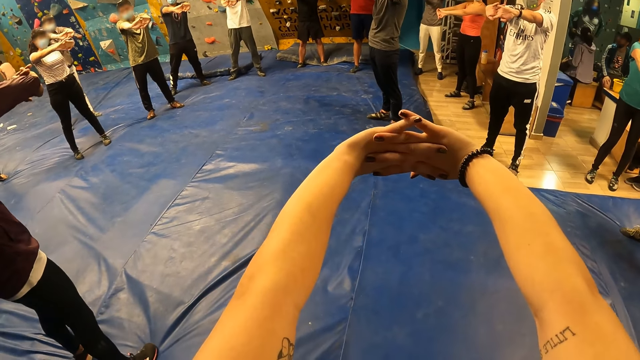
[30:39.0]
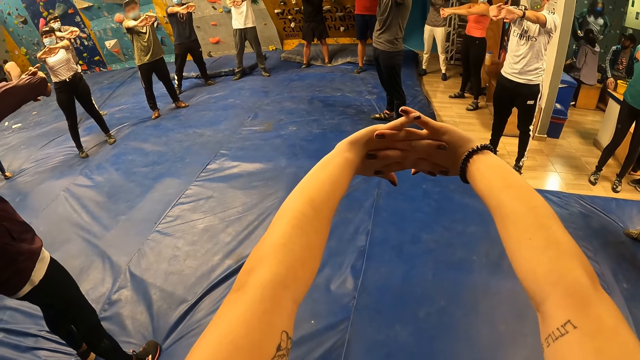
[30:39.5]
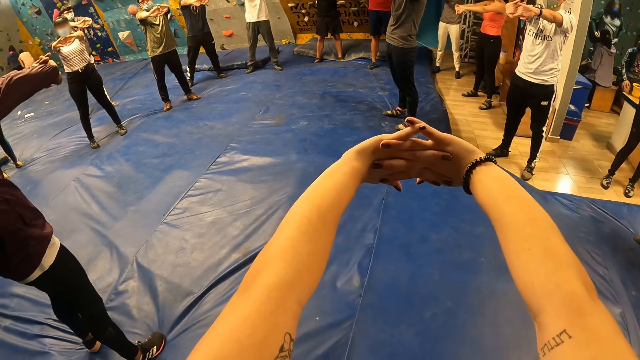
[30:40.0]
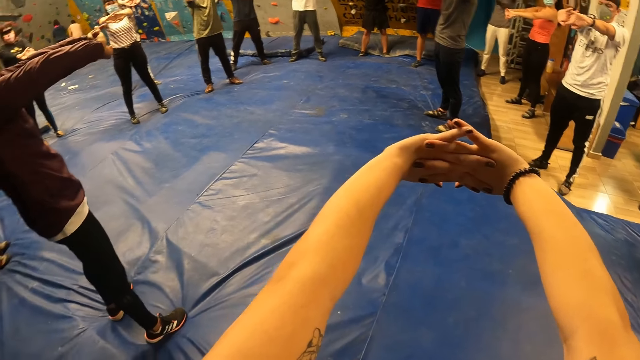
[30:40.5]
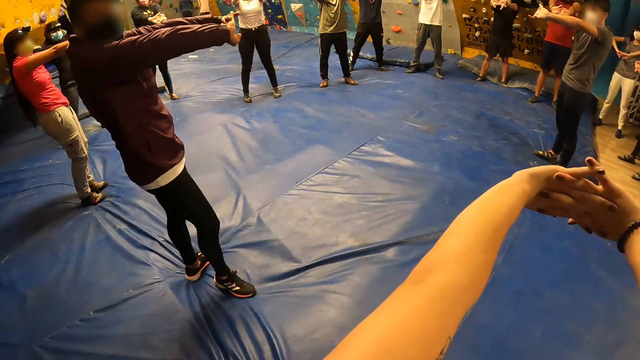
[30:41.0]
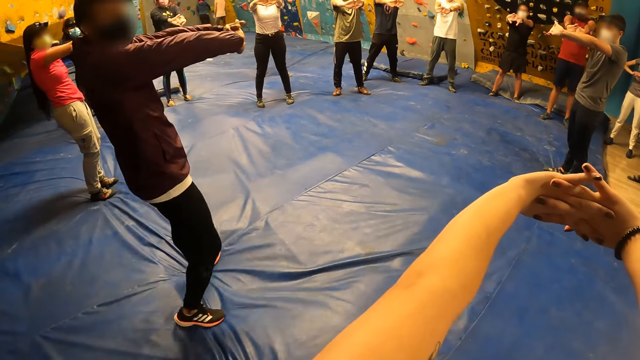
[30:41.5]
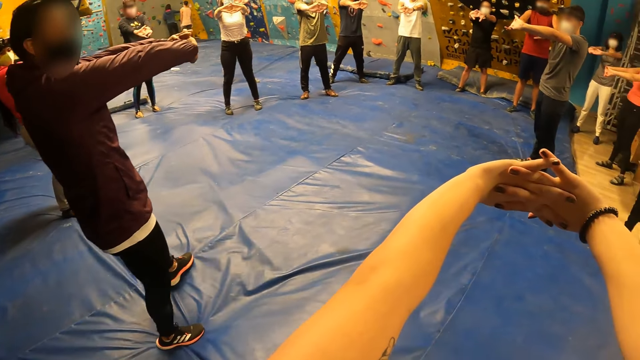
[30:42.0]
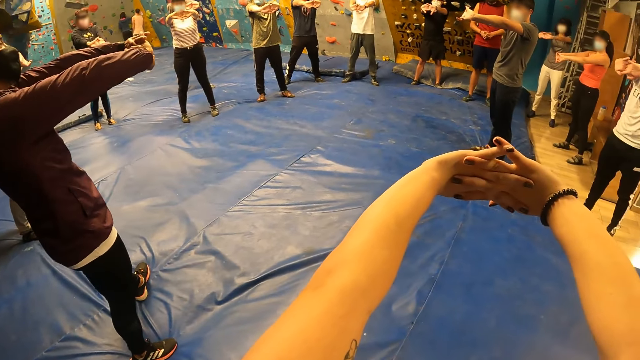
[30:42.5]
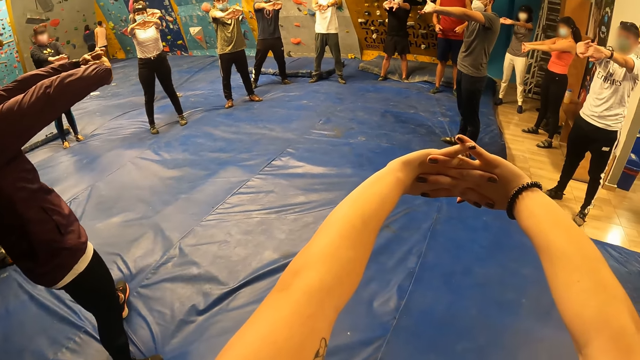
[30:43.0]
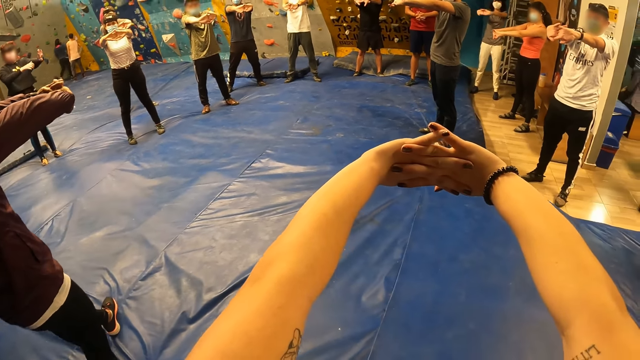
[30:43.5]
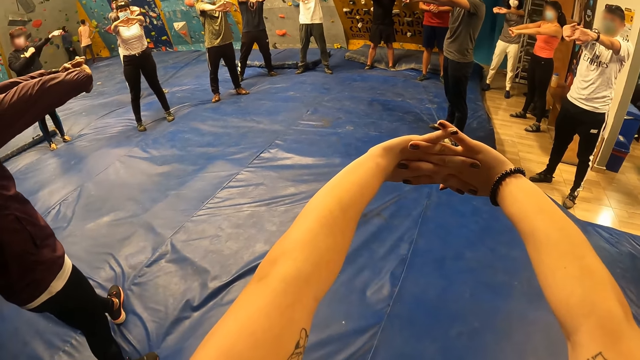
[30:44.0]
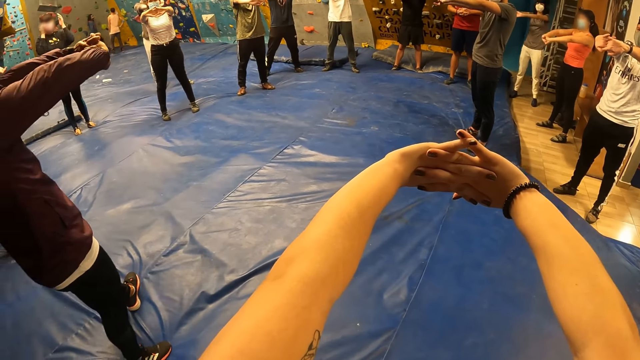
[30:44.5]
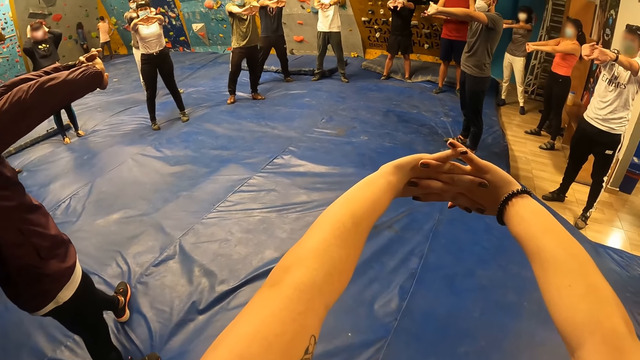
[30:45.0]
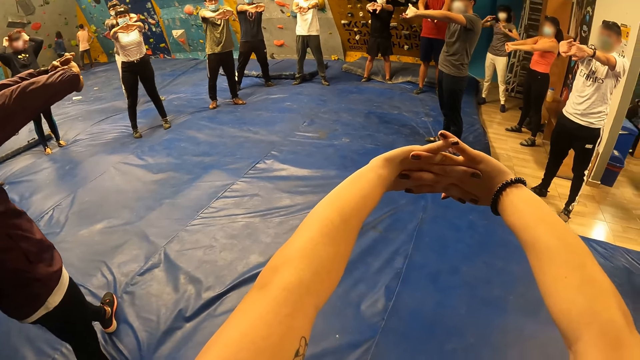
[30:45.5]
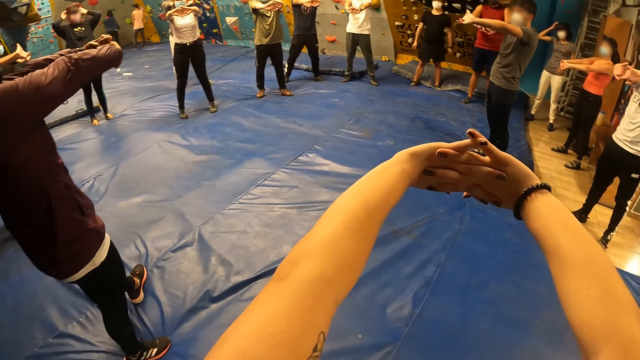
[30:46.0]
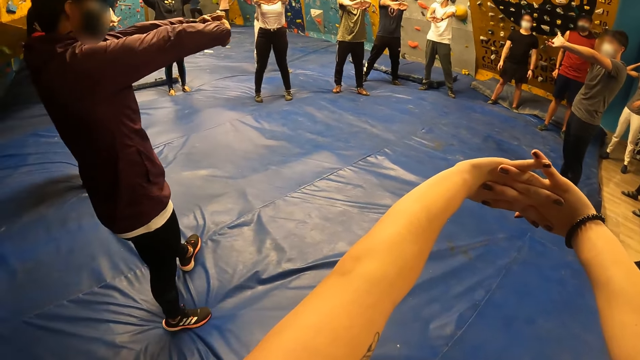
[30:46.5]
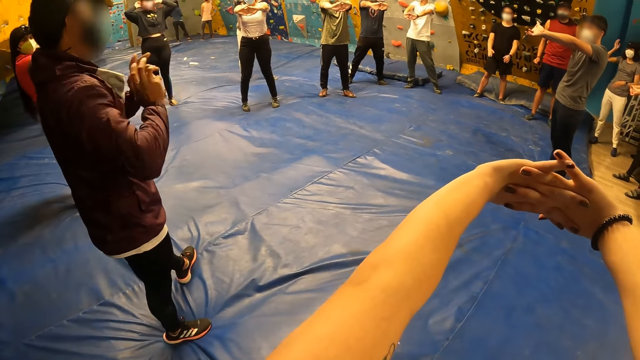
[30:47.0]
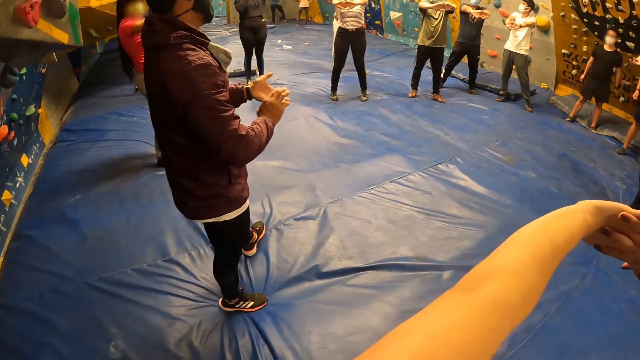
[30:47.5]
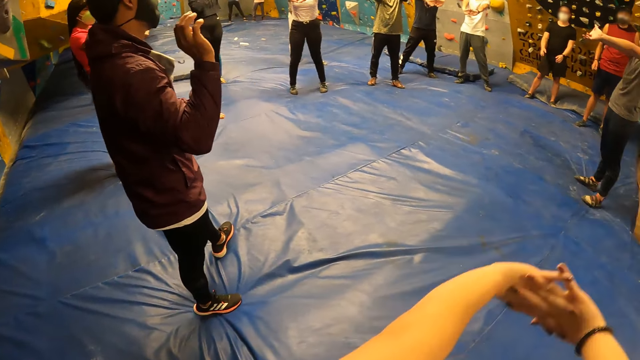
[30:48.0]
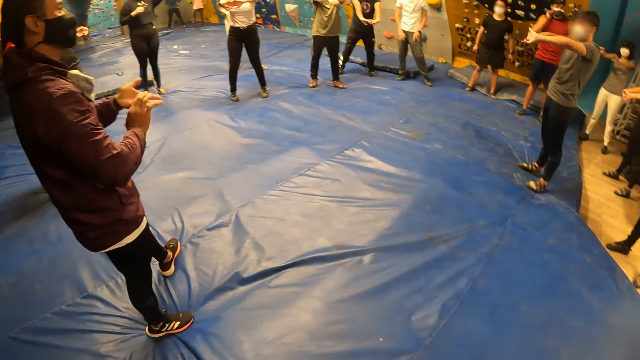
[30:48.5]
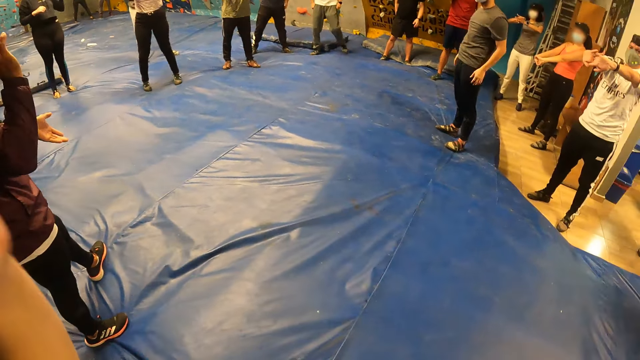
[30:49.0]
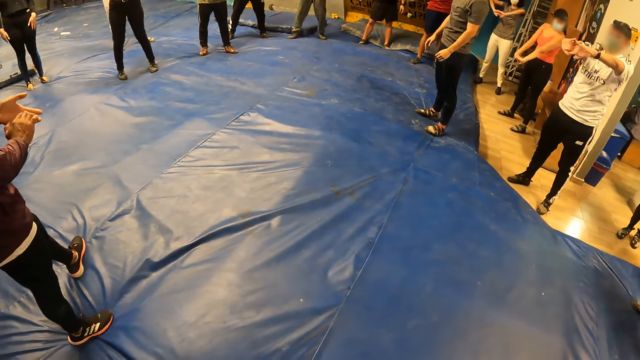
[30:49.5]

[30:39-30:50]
The trainer taps his left hand with his right hand.

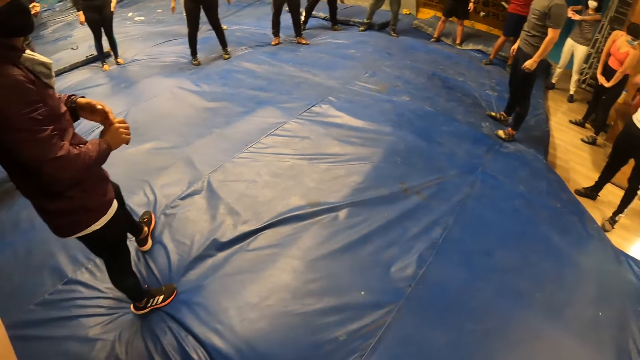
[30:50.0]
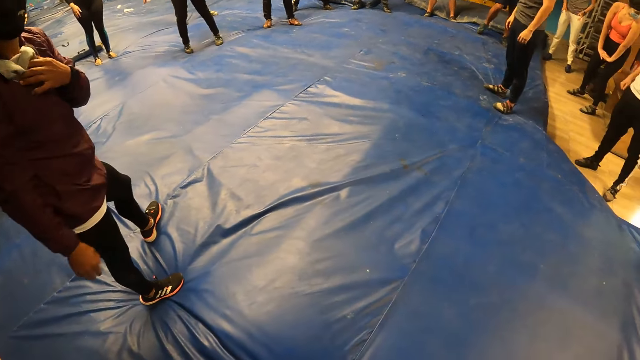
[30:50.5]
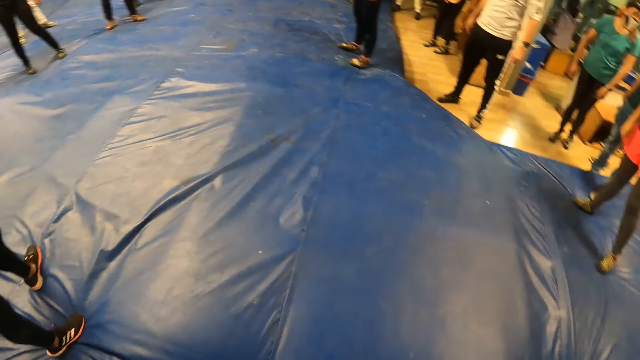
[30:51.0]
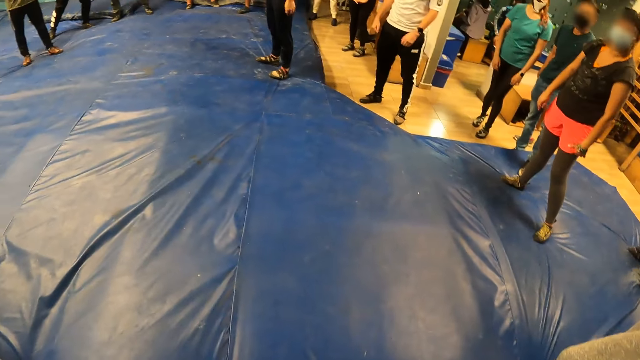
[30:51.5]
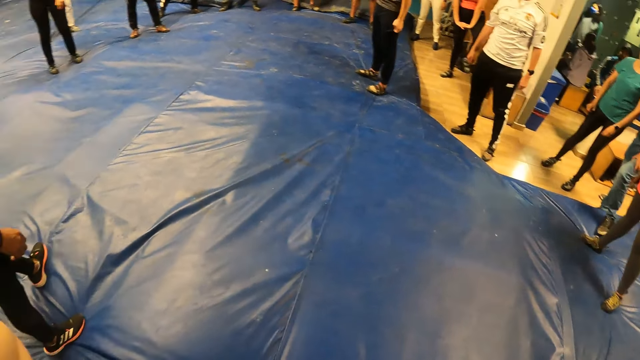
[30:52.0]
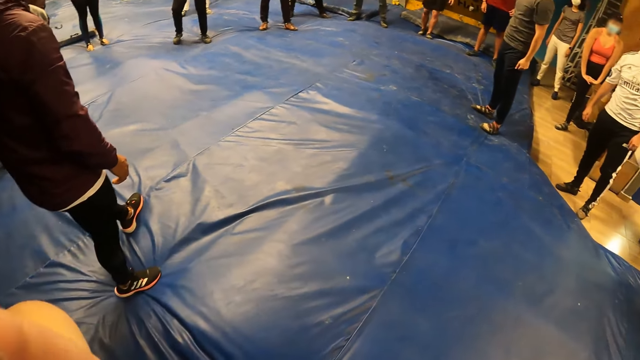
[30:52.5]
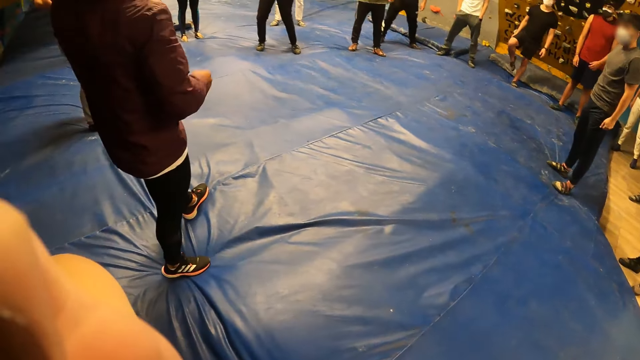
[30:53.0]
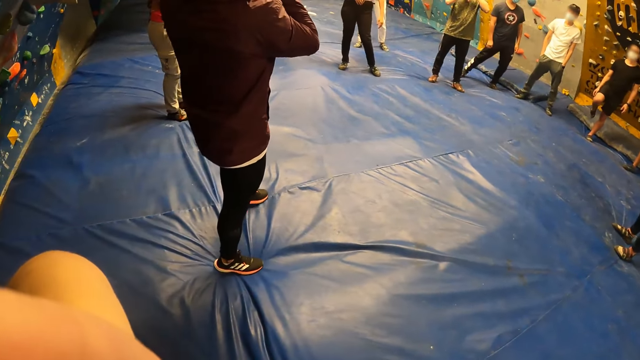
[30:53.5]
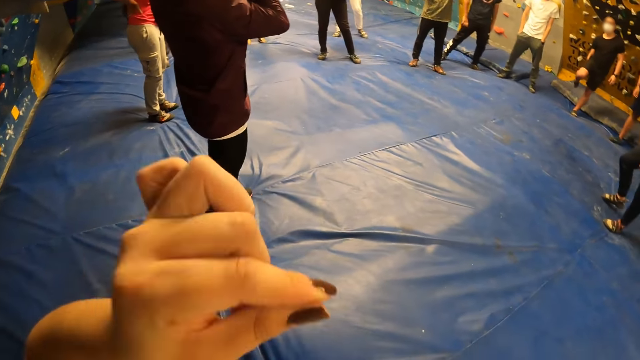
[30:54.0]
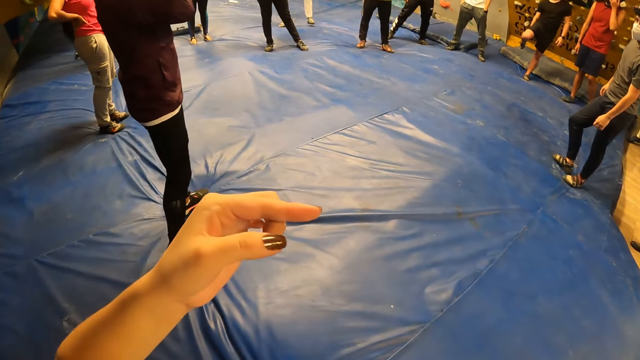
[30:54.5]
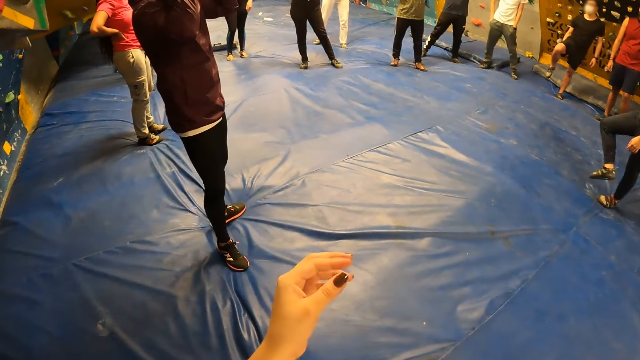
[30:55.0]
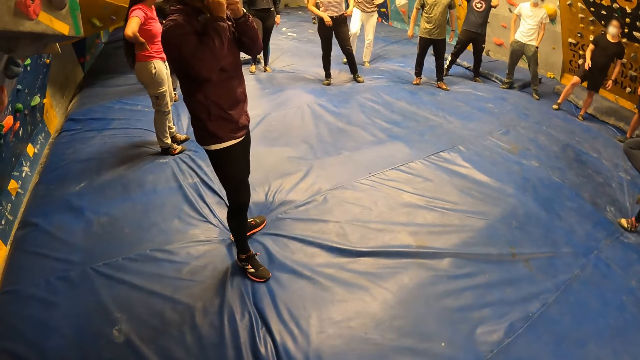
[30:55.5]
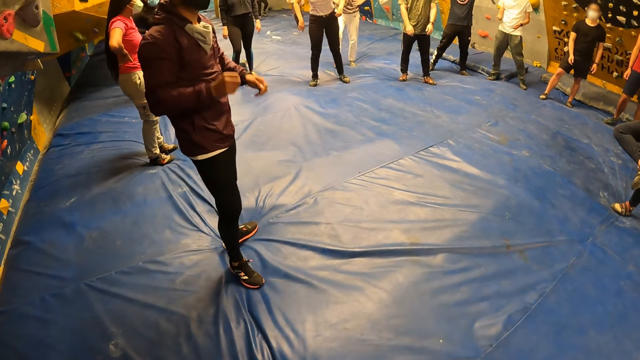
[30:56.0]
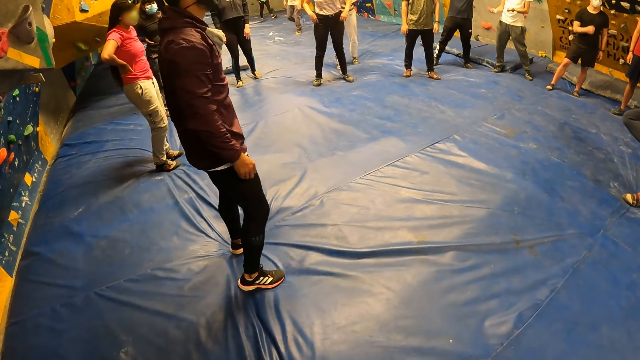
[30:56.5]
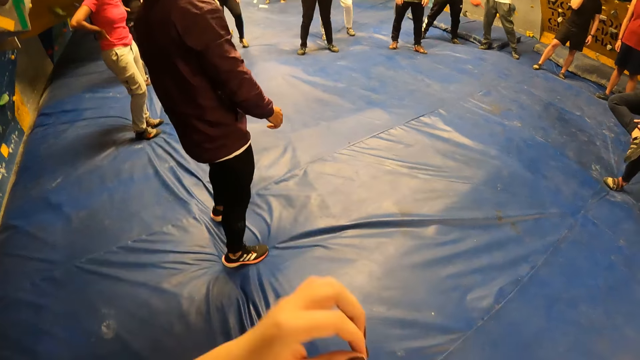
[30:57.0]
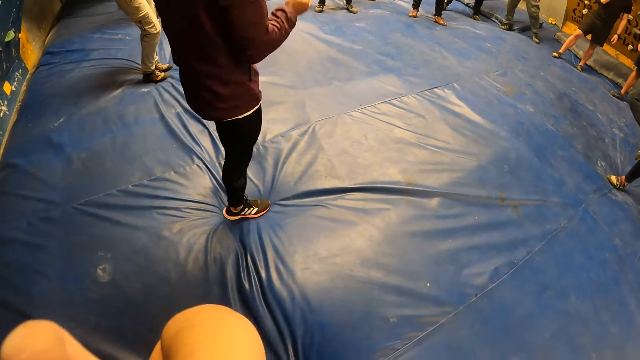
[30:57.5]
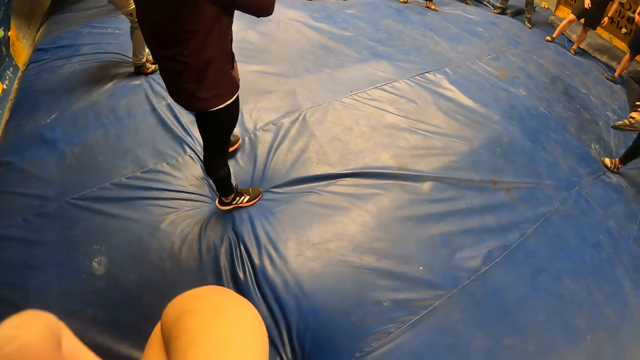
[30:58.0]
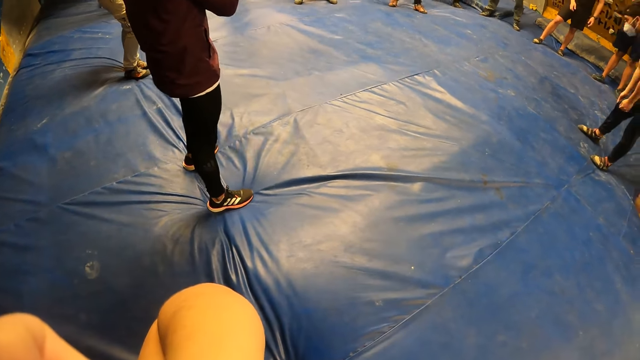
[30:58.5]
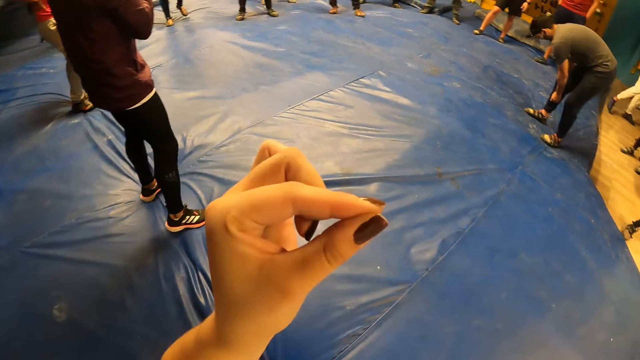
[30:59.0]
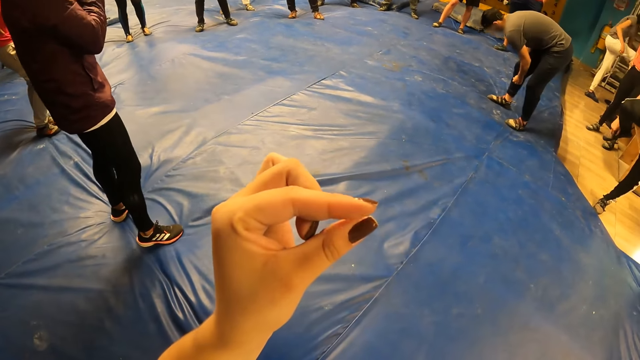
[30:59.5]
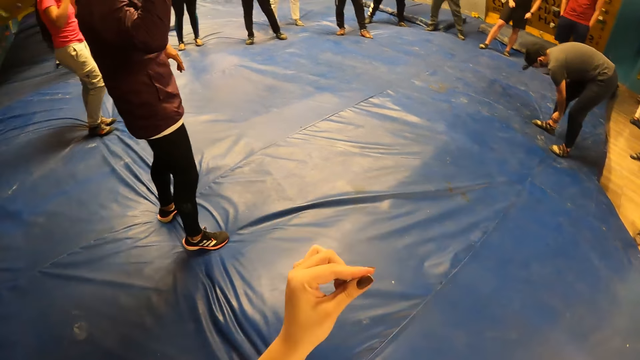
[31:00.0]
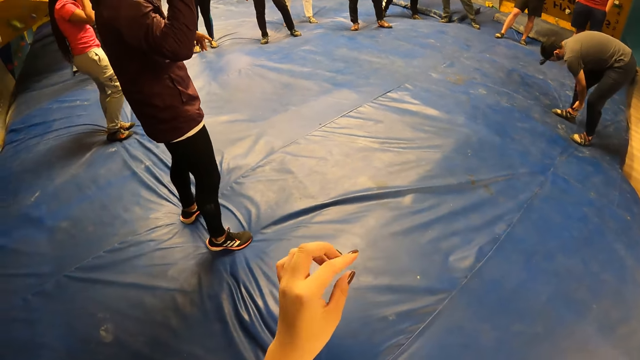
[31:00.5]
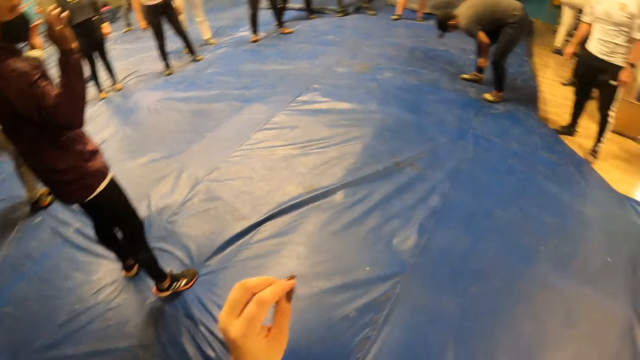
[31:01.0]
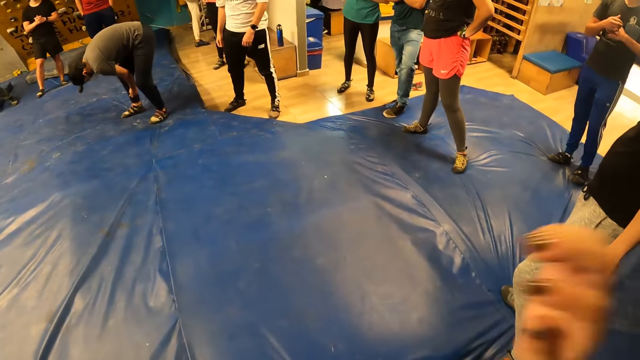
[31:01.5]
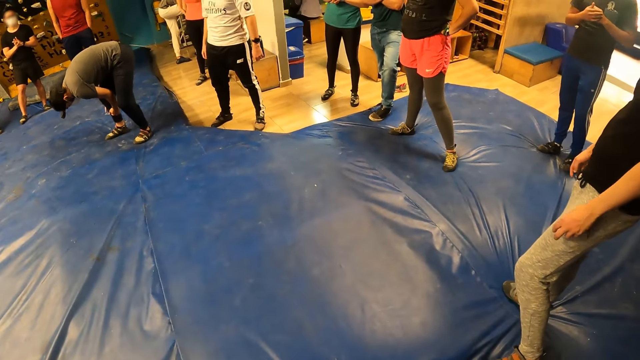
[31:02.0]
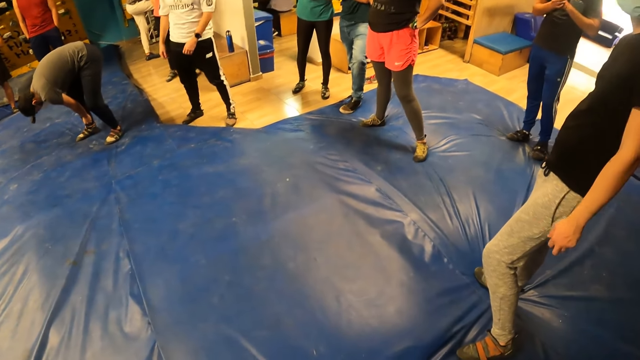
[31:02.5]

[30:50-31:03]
The trainer touches the collar of his cloth with his left hand. The camera wearer touches her face with her left hand. She adjusts the camera and pulls her hand off the camera. She touches her face with her left hand again. She holds something. A man adjusts his trousers with both hands. The camera wearer examines something.
